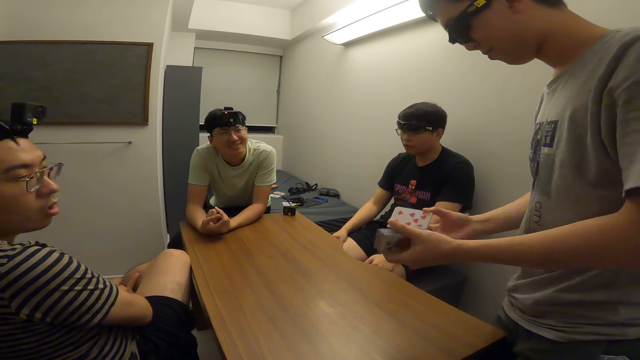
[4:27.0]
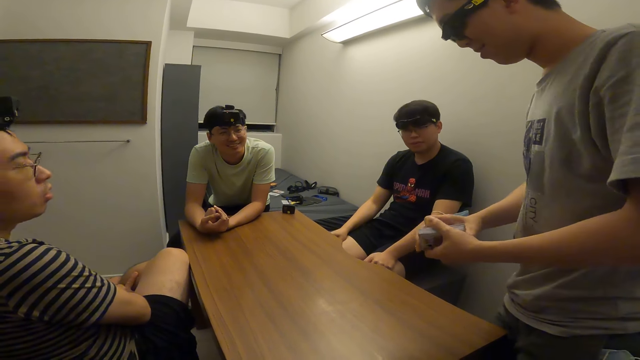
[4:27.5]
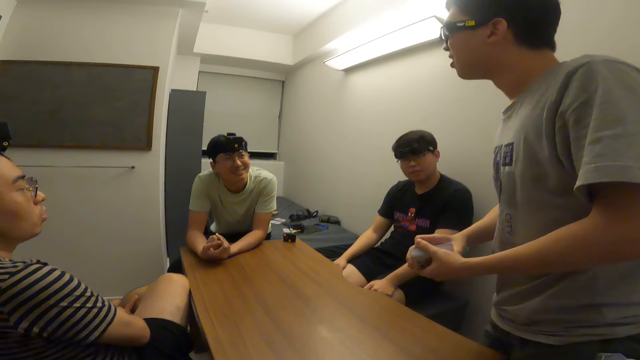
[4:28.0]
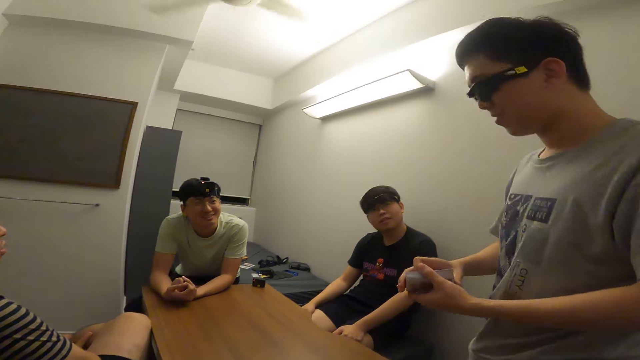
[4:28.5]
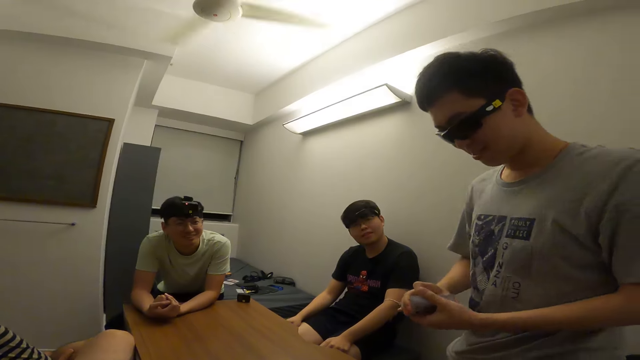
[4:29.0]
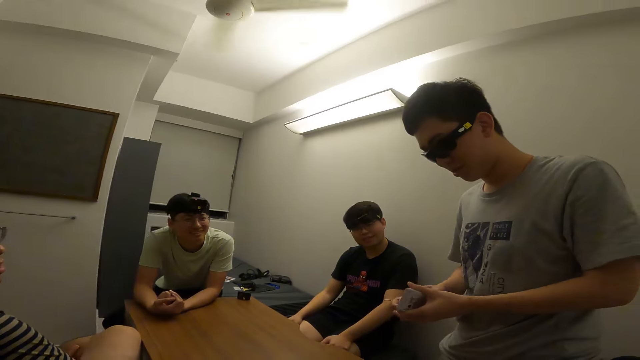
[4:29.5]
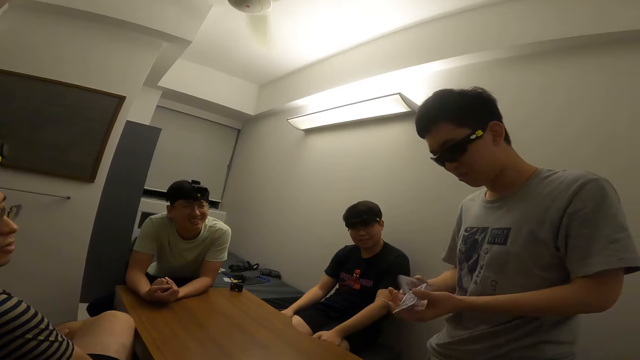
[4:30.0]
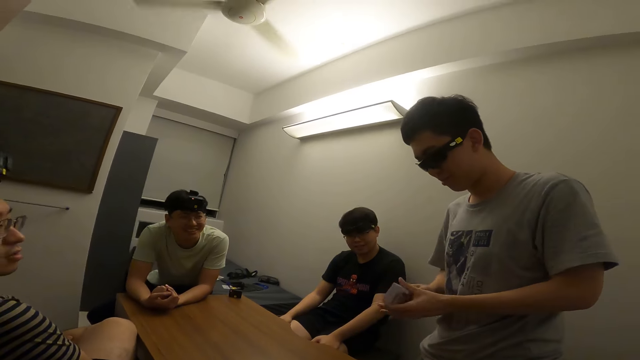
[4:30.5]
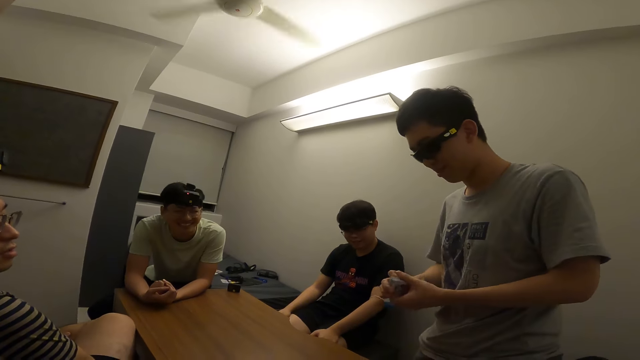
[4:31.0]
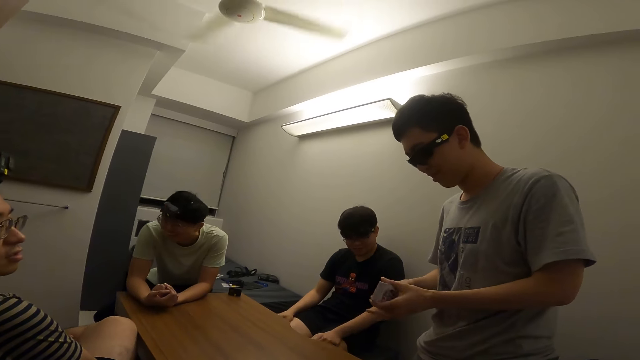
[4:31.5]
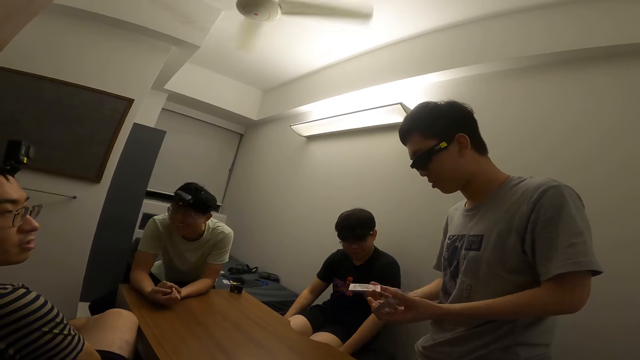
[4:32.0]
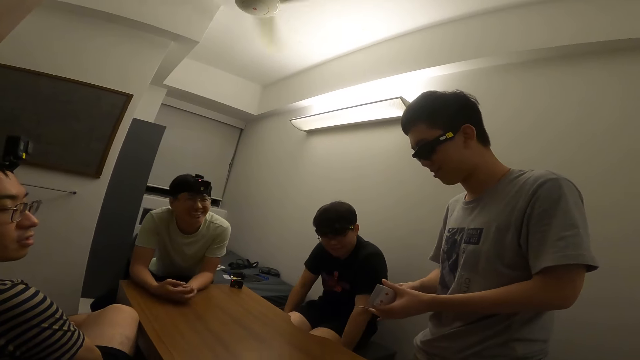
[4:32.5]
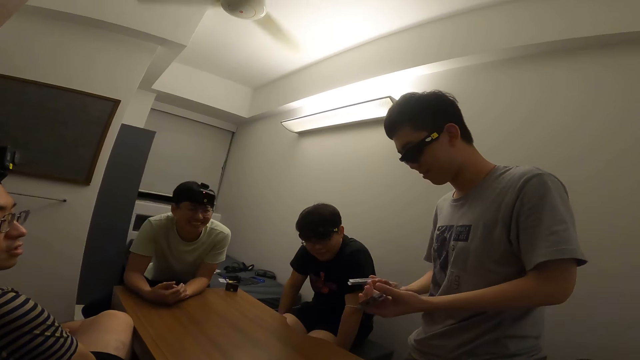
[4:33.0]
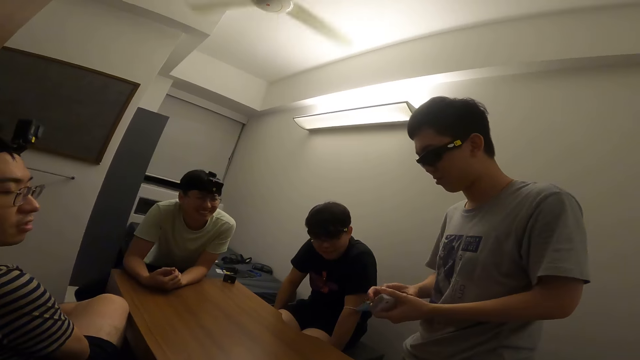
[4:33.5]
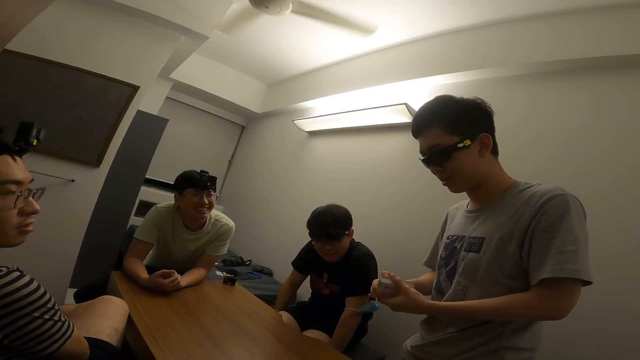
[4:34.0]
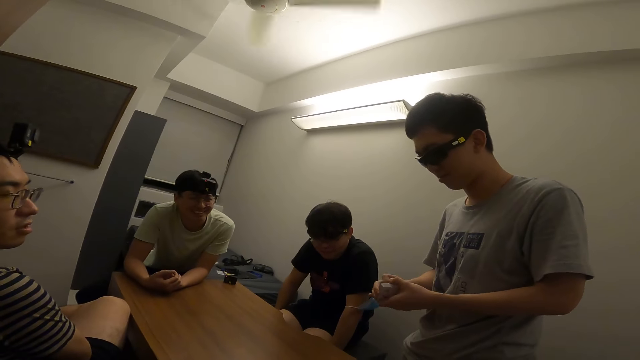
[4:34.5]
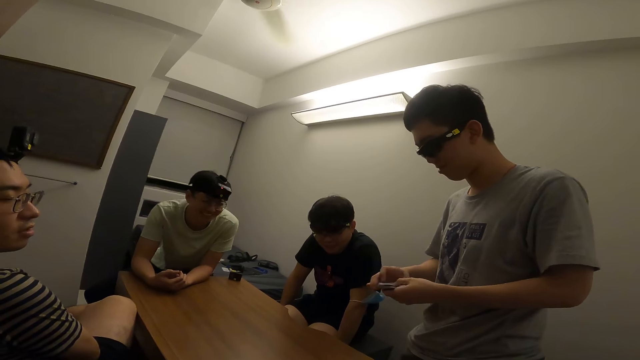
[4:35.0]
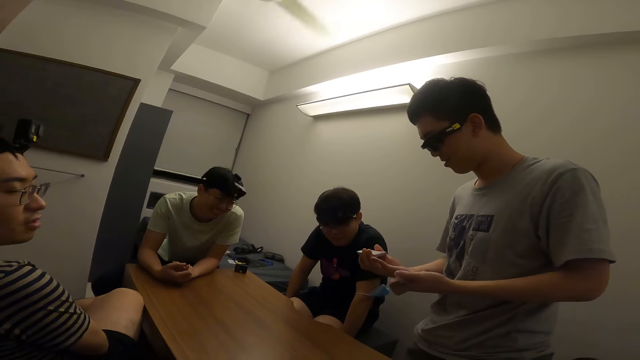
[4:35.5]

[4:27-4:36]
A man shuffles all the cards.

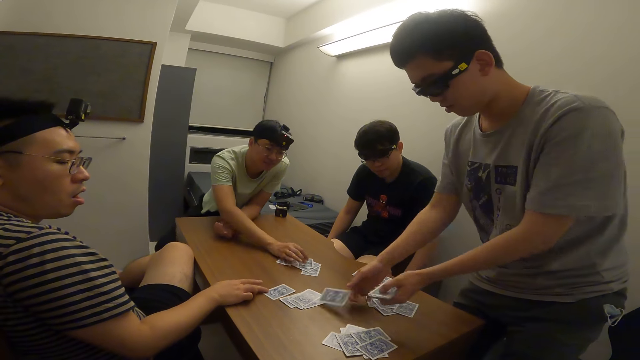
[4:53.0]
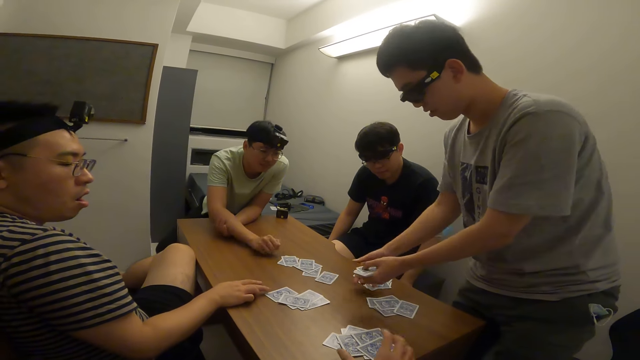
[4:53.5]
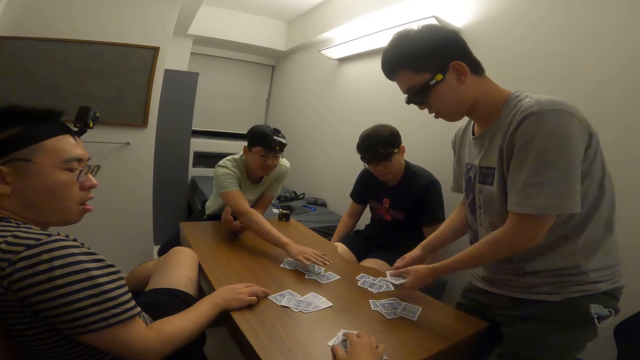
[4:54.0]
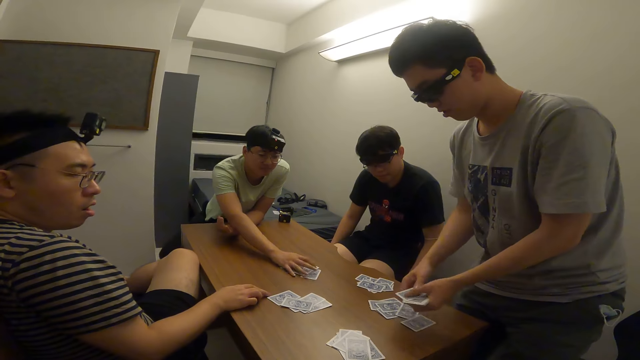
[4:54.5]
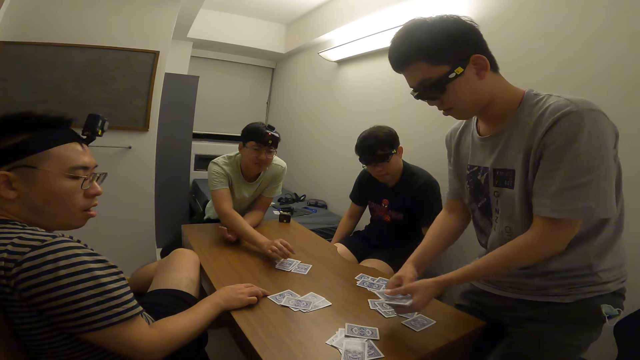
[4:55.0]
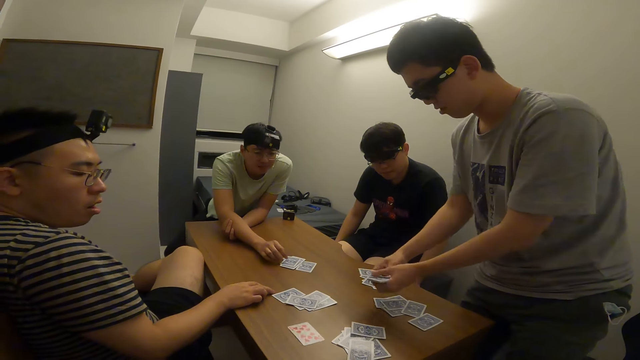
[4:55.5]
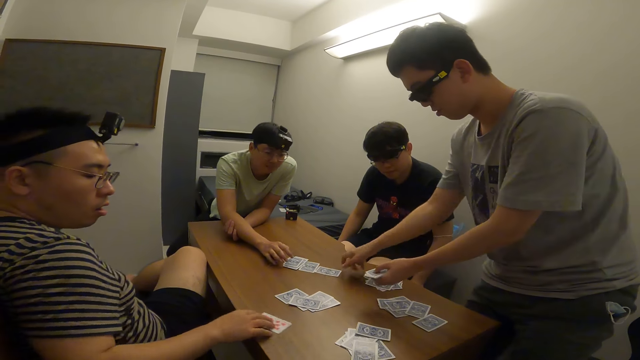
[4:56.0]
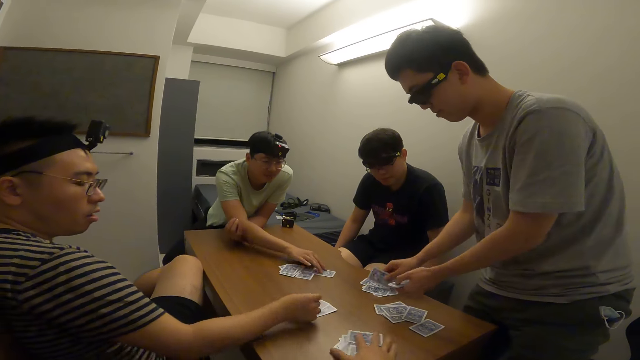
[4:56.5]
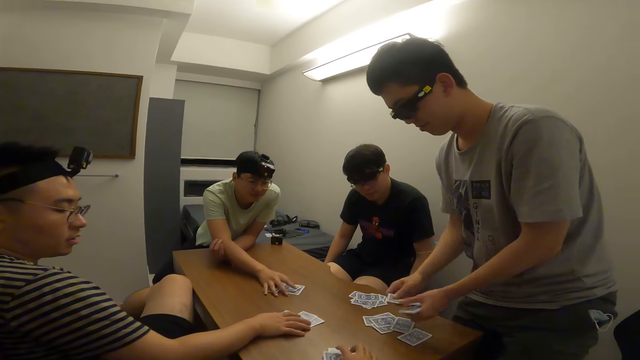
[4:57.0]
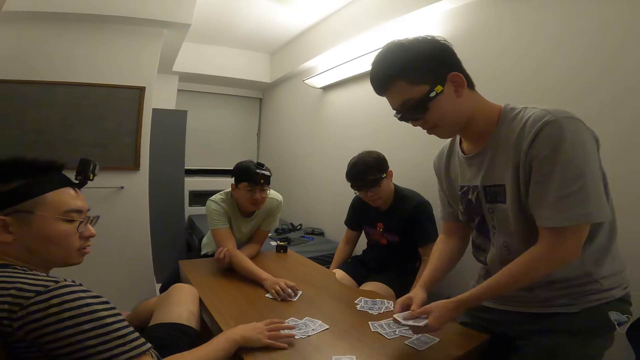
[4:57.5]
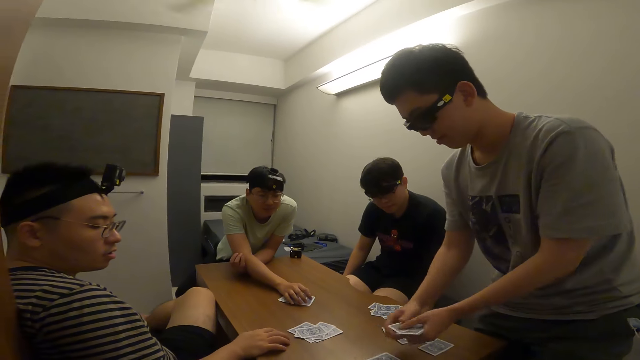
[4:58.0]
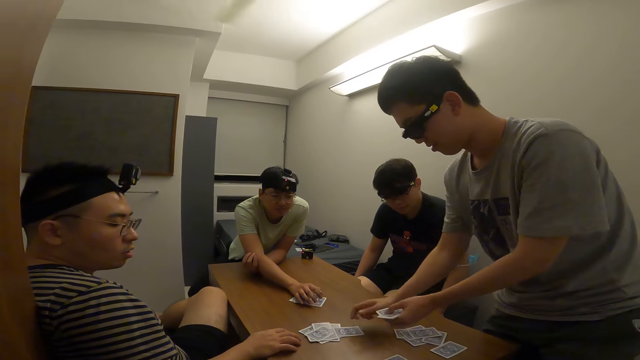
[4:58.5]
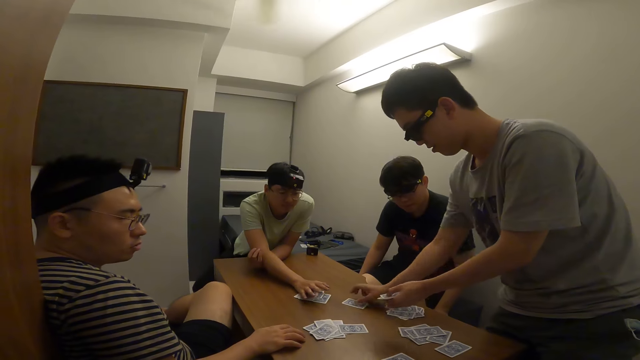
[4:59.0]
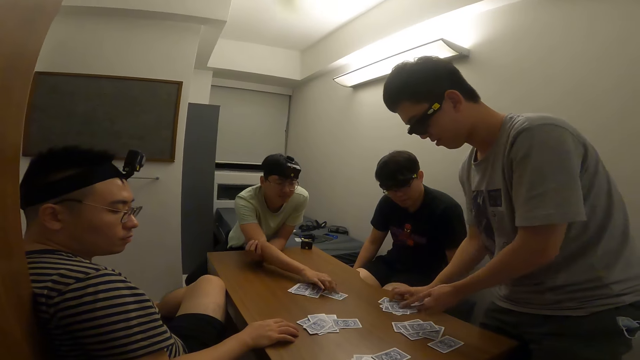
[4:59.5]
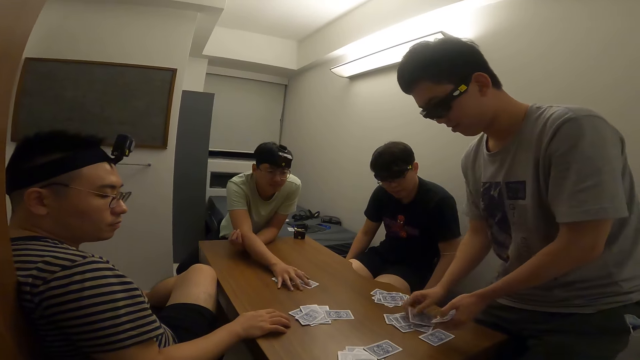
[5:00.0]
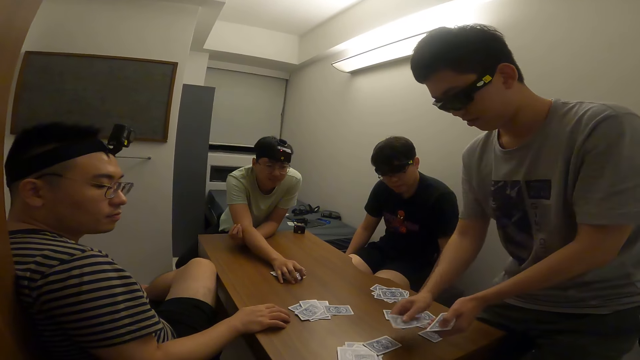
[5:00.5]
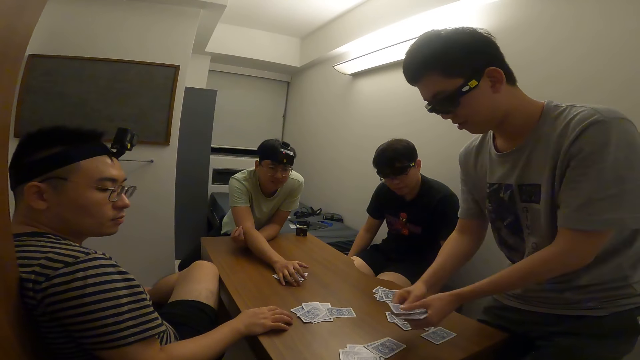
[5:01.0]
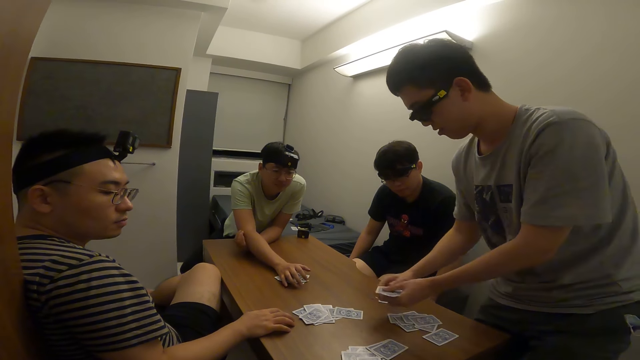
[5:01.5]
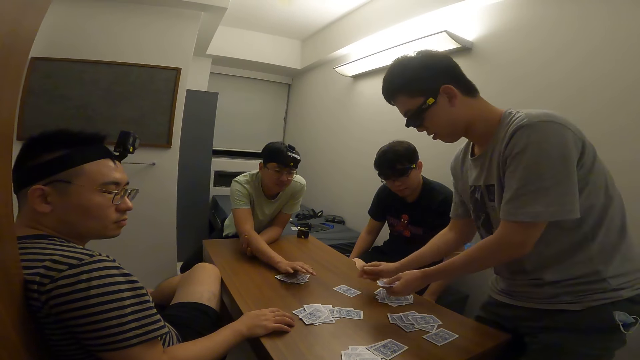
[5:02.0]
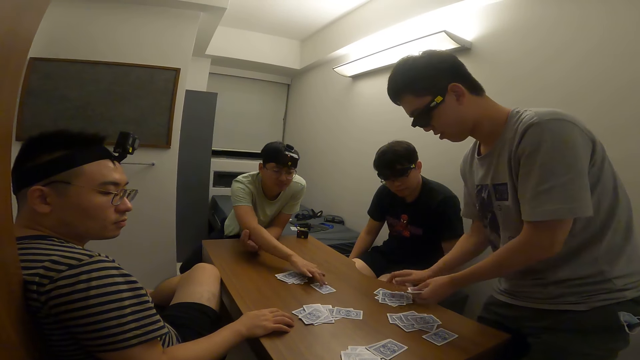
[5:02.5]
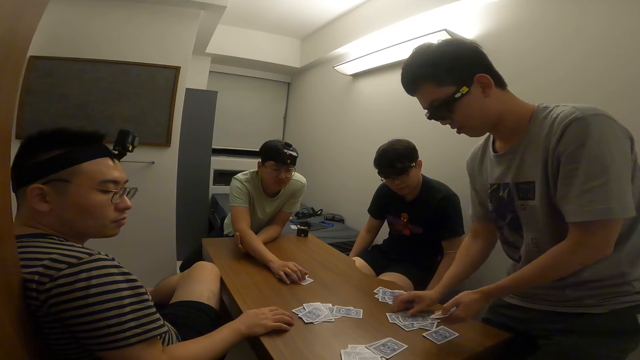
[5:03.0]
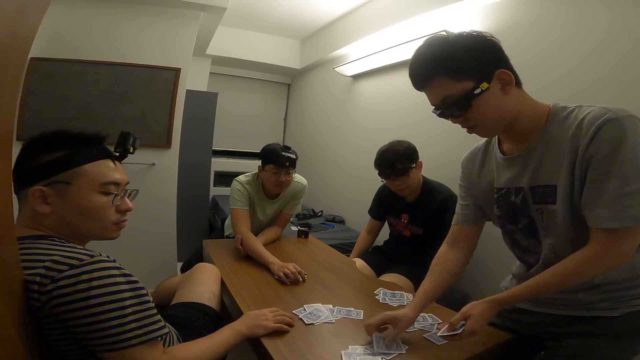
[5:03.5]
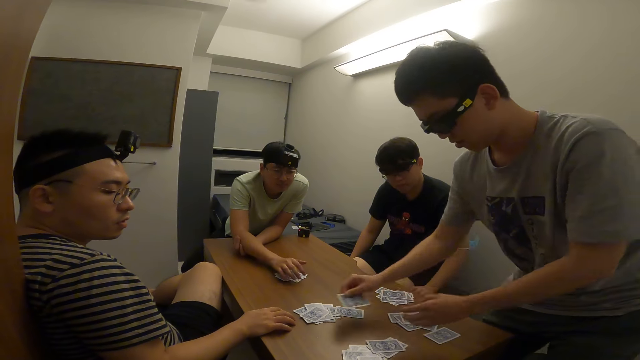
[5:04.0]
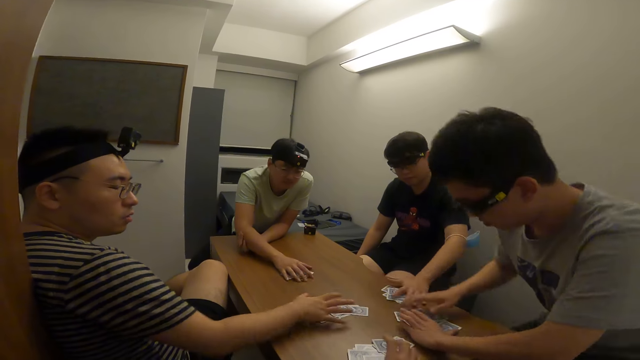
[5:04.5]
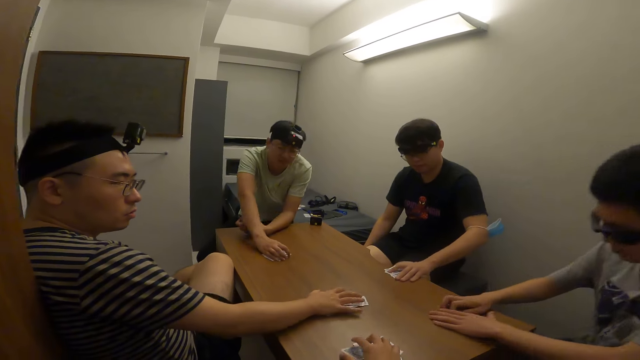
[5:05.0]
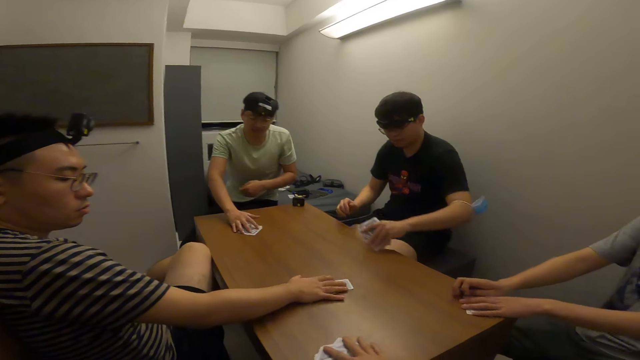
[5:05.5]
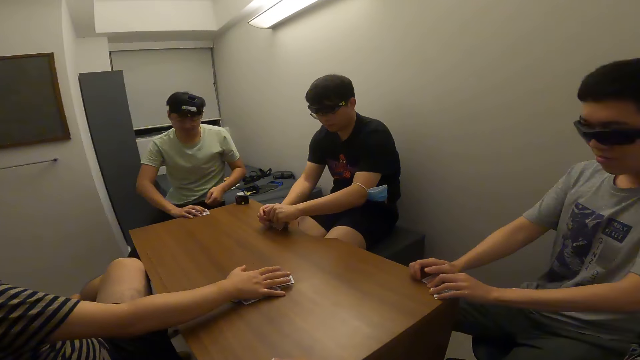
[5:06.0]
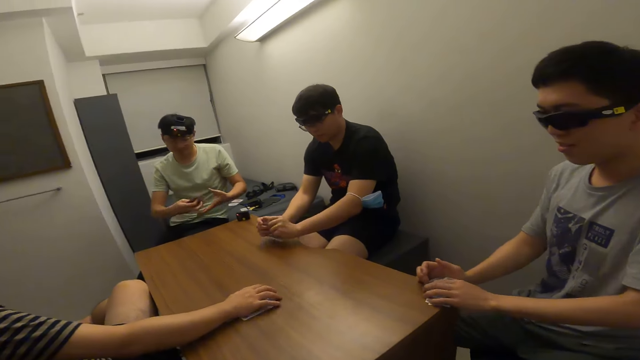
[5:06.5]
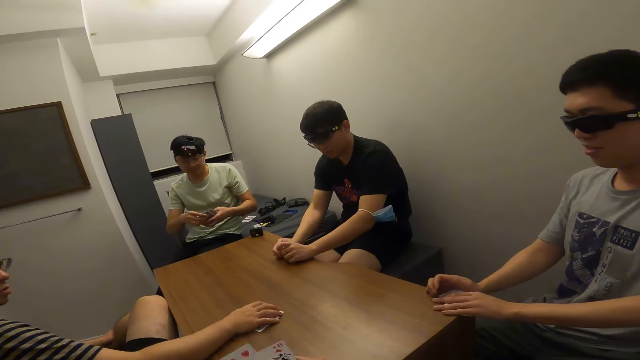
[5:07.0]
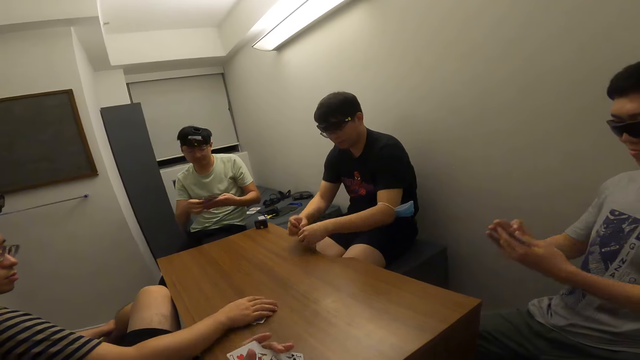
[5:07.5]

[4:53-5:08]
A person moves the cards on the table. Another person puts the cards on the table. A man adjusts some cards as another man drops them on the table. A third person moves the cards on the table. The second person puts the cards on the table. The first person moves the cards on the table. The second person puts the cards on the table. The first person moves the cards on the table. The second person puts the cards on the table. The first person moves the cards on the table. The second person puts the cards on the table. The first person moves the cards on the table. The second person puts the cards on the table. A third man sits on a chair. The camera wearer picks cards from the table with his hands. The third man picks cards from the table with his hands. The first man picks cards from the table with his hands. The other man picks cards from the table with his hands. A fourth man picks cards from the table with his hands.
